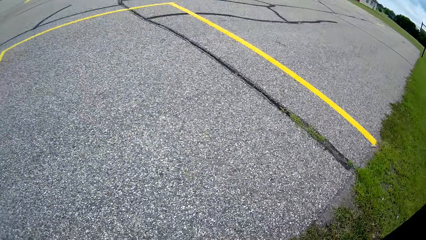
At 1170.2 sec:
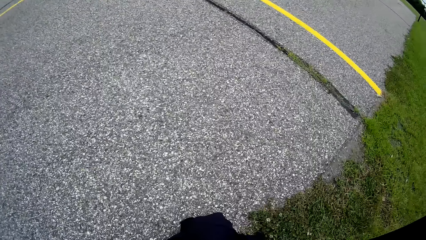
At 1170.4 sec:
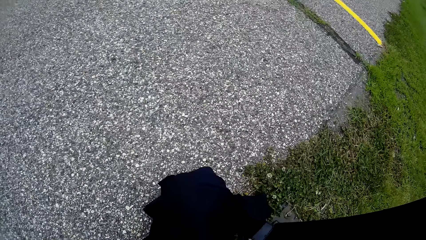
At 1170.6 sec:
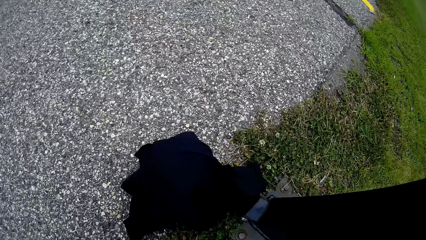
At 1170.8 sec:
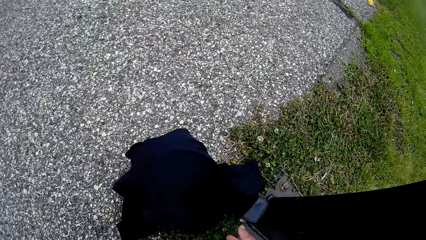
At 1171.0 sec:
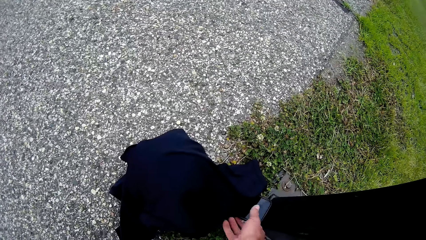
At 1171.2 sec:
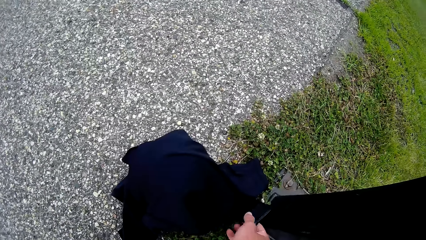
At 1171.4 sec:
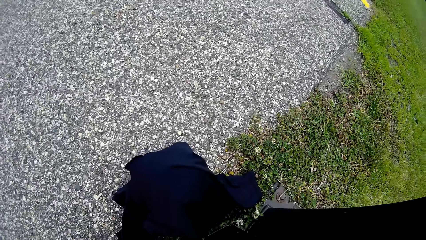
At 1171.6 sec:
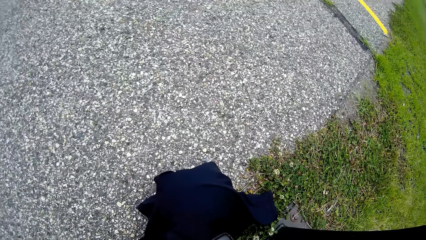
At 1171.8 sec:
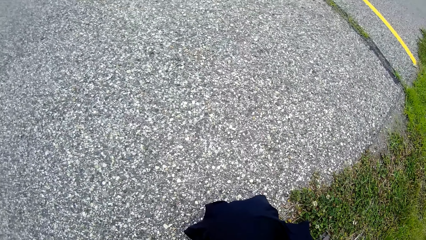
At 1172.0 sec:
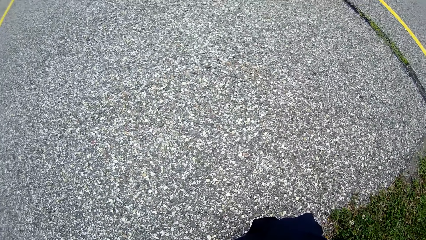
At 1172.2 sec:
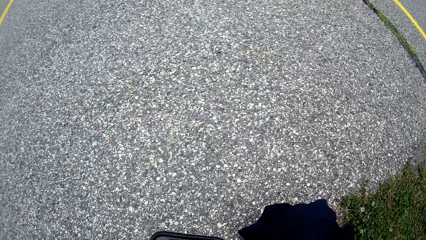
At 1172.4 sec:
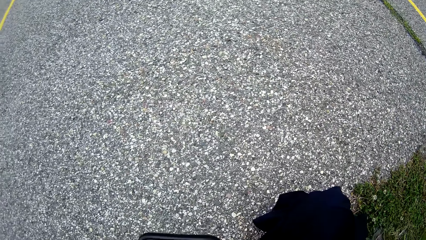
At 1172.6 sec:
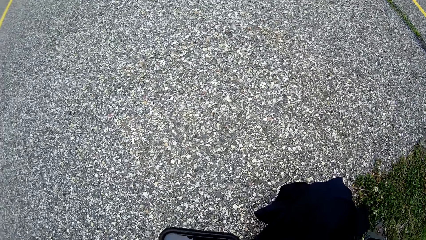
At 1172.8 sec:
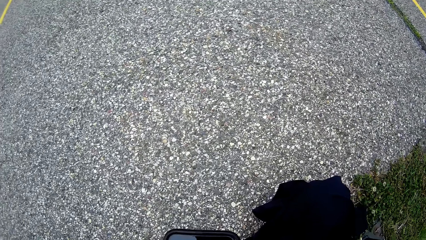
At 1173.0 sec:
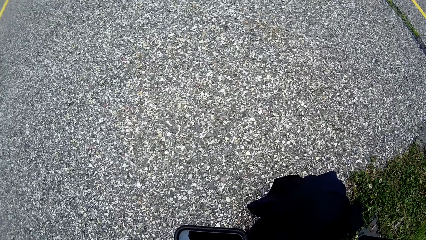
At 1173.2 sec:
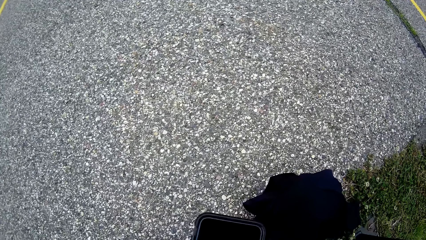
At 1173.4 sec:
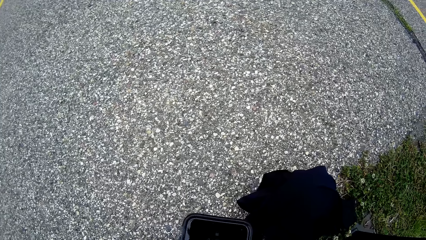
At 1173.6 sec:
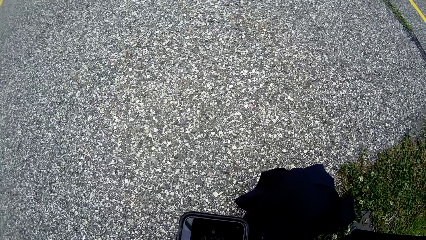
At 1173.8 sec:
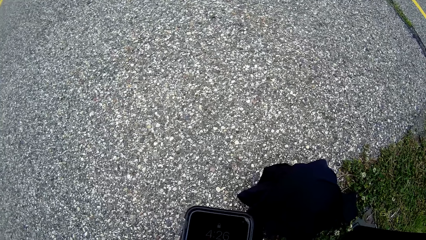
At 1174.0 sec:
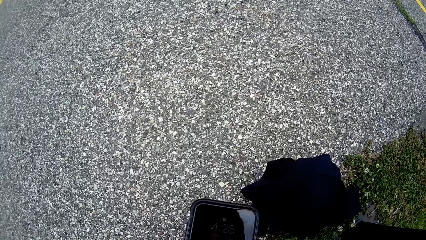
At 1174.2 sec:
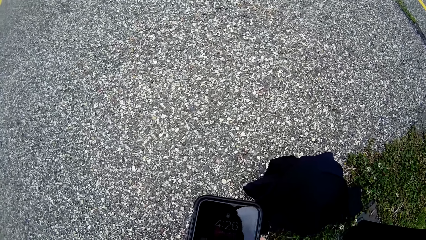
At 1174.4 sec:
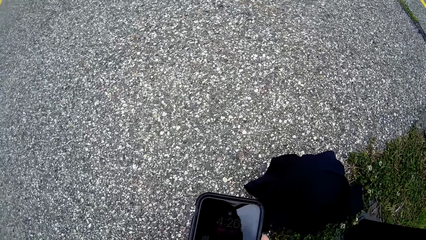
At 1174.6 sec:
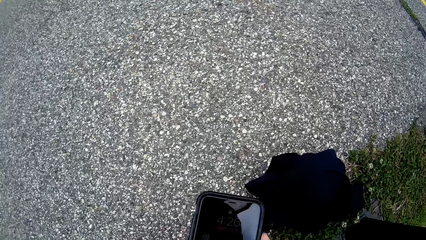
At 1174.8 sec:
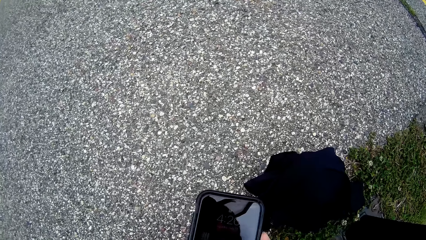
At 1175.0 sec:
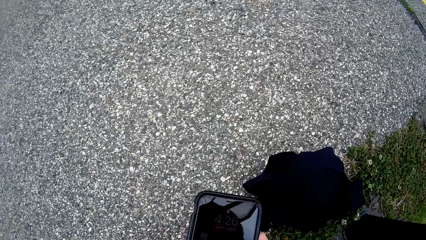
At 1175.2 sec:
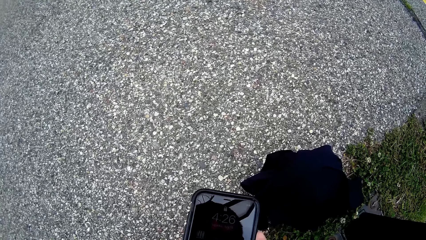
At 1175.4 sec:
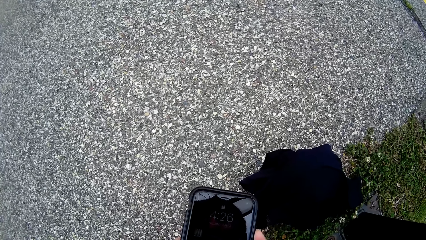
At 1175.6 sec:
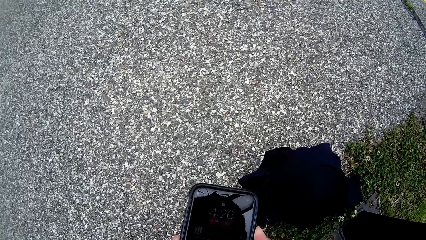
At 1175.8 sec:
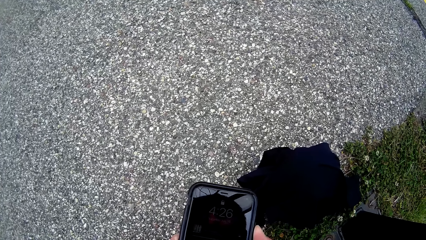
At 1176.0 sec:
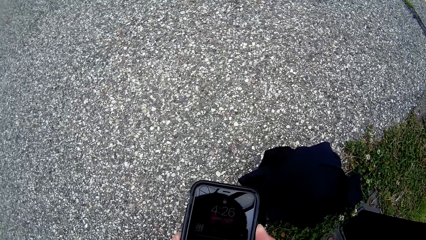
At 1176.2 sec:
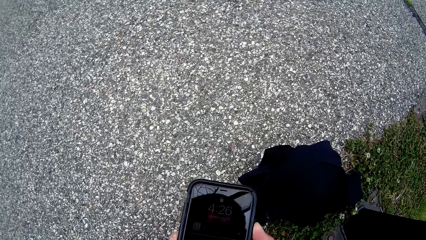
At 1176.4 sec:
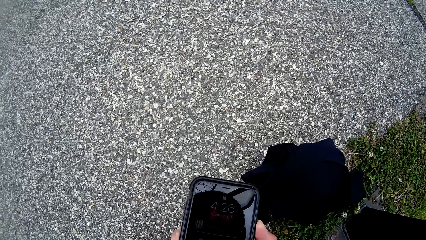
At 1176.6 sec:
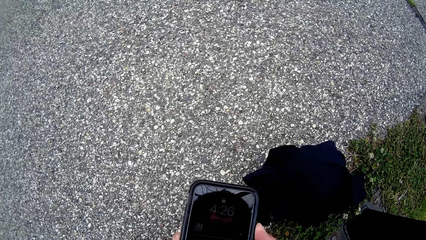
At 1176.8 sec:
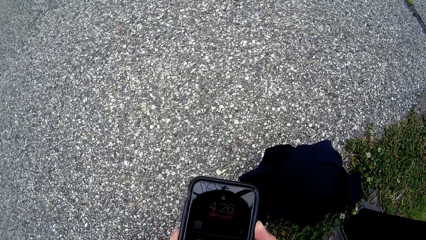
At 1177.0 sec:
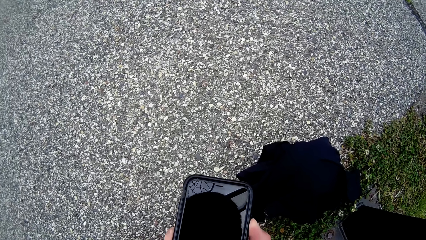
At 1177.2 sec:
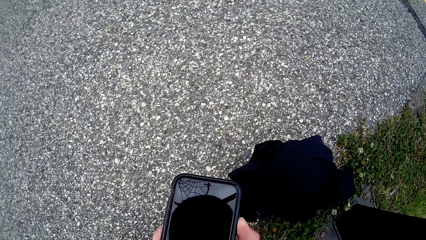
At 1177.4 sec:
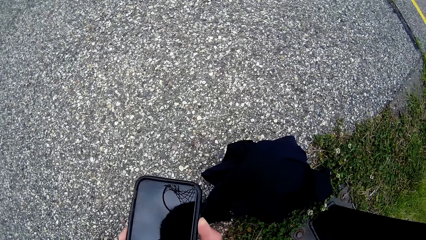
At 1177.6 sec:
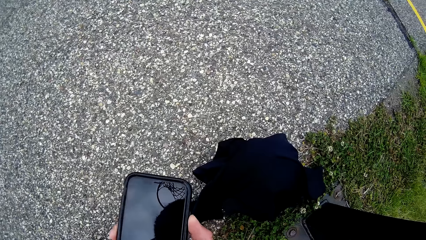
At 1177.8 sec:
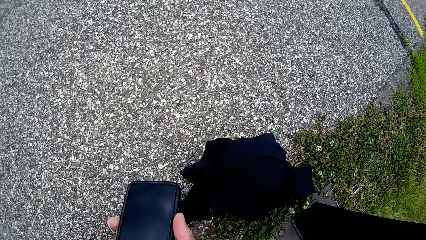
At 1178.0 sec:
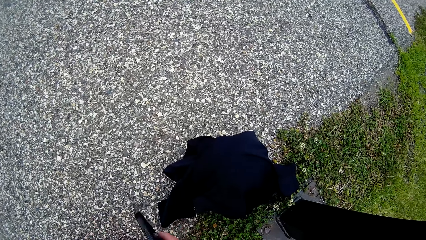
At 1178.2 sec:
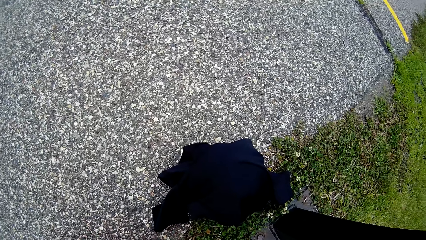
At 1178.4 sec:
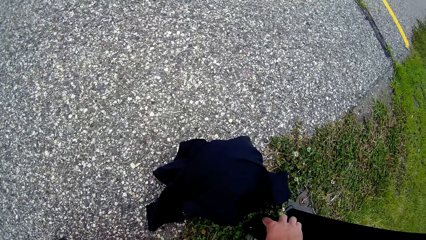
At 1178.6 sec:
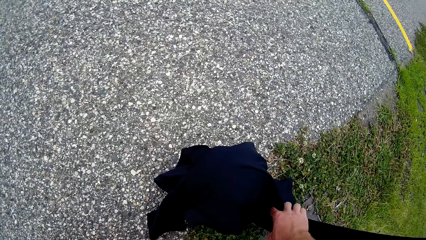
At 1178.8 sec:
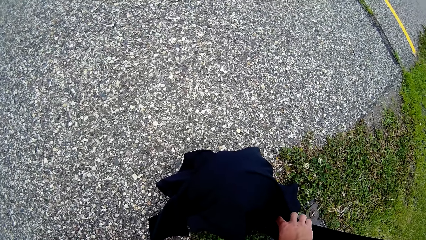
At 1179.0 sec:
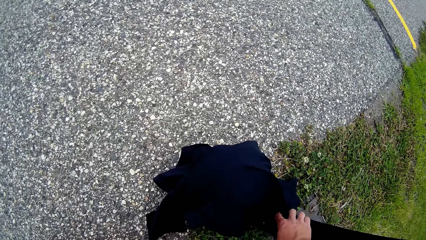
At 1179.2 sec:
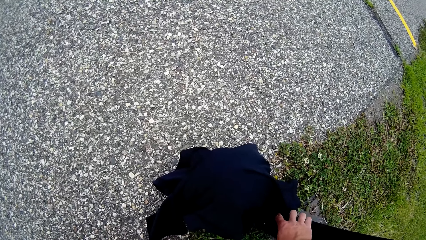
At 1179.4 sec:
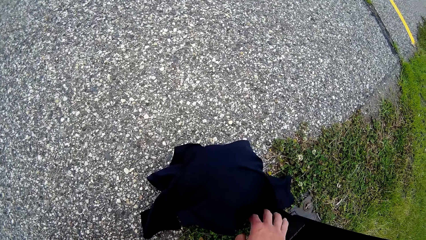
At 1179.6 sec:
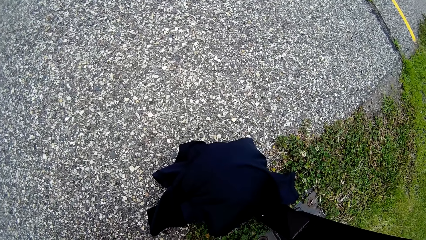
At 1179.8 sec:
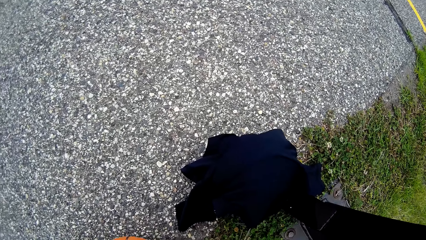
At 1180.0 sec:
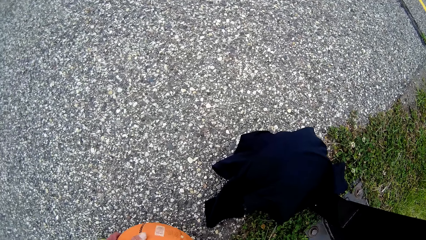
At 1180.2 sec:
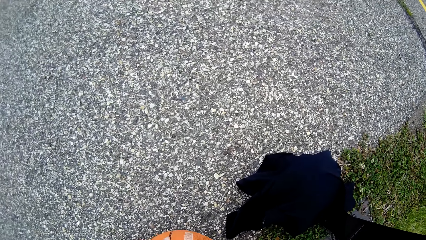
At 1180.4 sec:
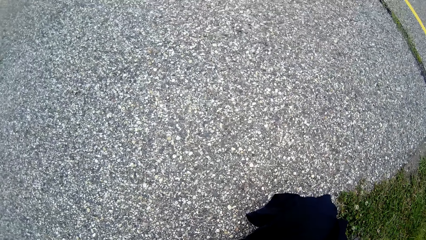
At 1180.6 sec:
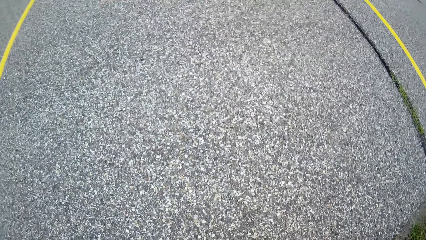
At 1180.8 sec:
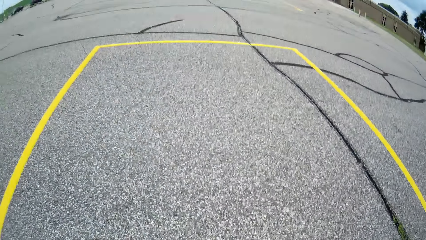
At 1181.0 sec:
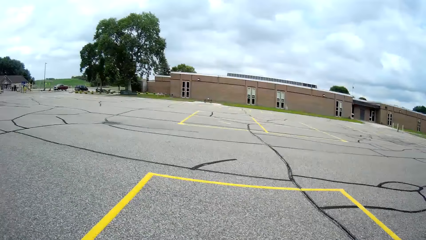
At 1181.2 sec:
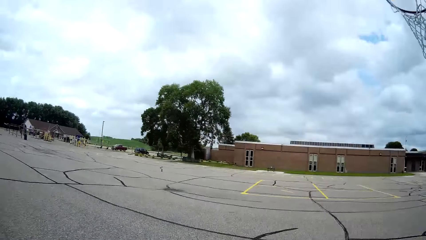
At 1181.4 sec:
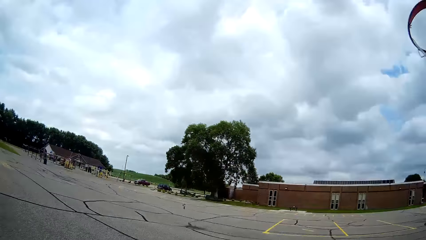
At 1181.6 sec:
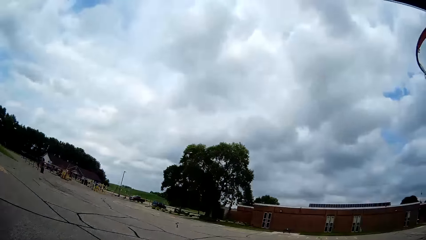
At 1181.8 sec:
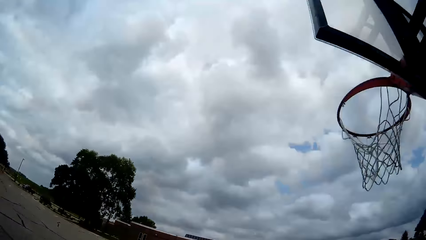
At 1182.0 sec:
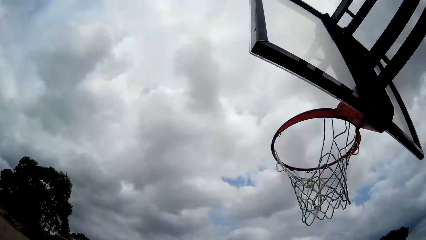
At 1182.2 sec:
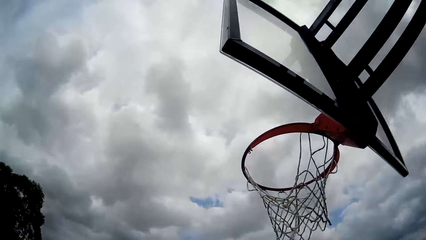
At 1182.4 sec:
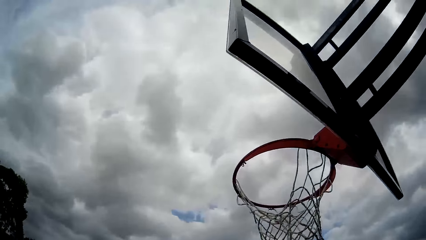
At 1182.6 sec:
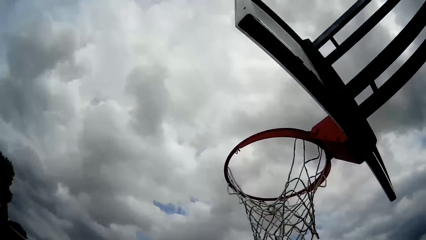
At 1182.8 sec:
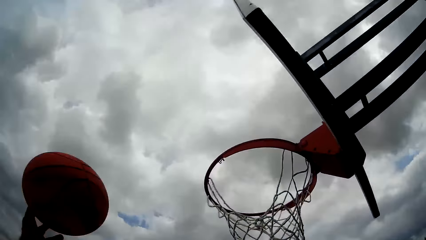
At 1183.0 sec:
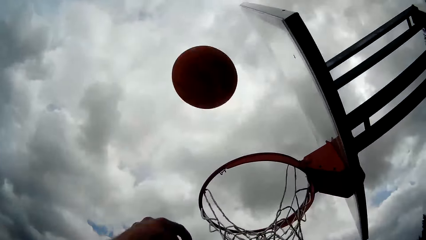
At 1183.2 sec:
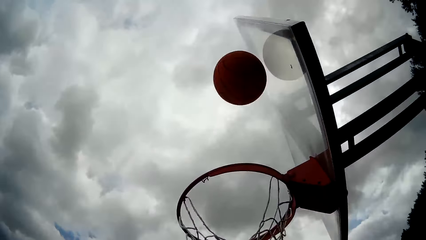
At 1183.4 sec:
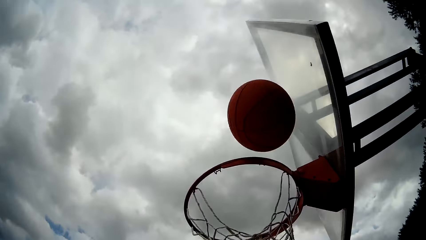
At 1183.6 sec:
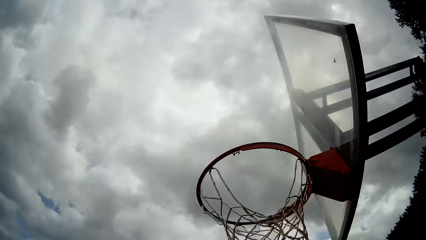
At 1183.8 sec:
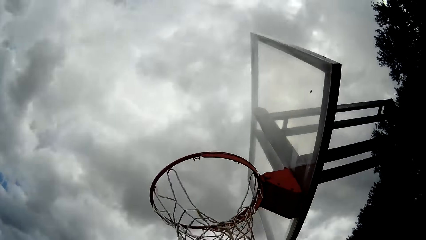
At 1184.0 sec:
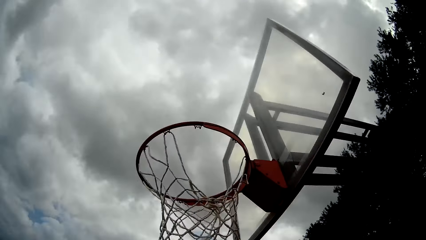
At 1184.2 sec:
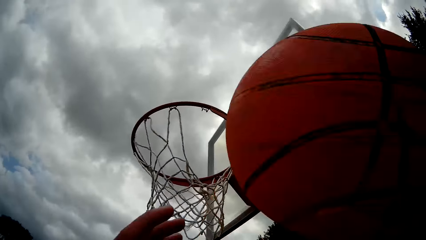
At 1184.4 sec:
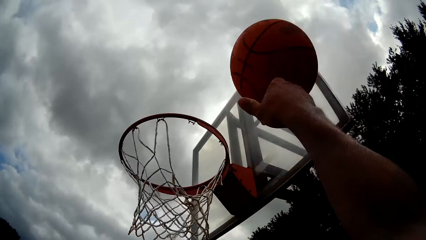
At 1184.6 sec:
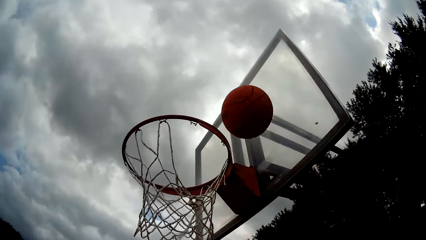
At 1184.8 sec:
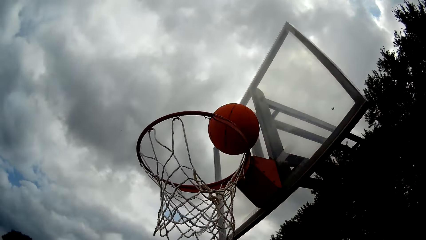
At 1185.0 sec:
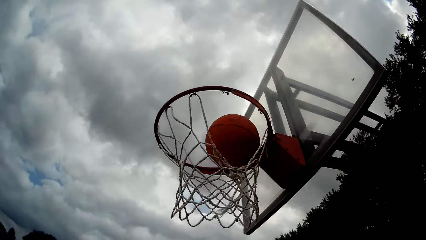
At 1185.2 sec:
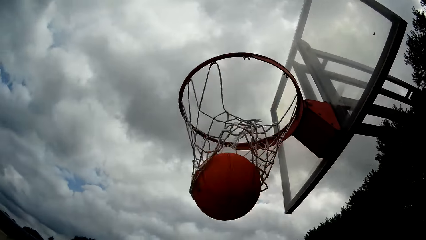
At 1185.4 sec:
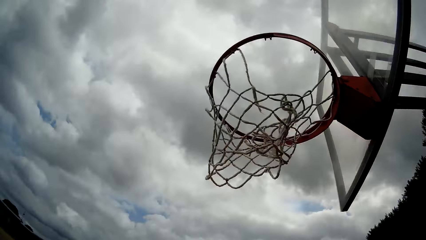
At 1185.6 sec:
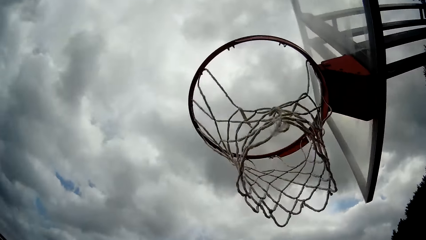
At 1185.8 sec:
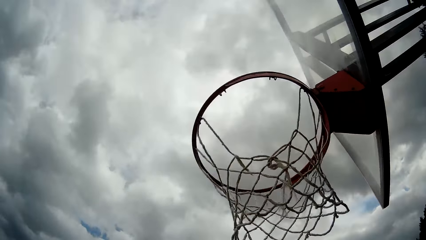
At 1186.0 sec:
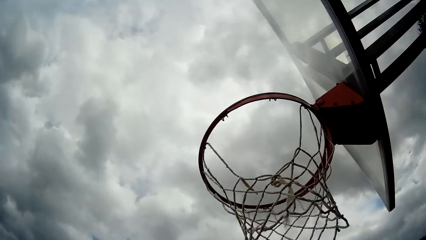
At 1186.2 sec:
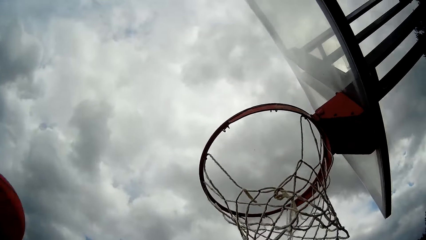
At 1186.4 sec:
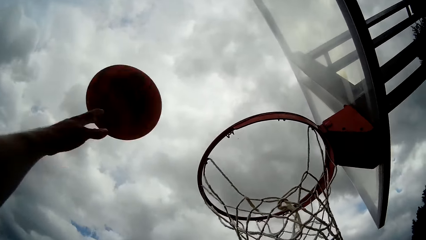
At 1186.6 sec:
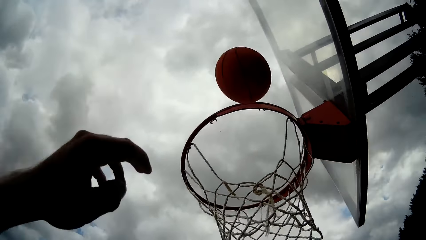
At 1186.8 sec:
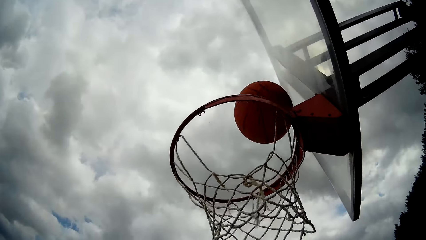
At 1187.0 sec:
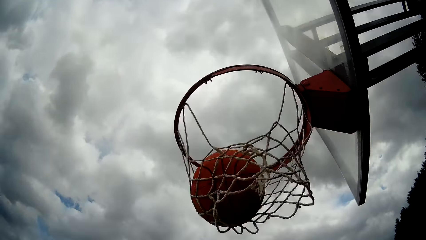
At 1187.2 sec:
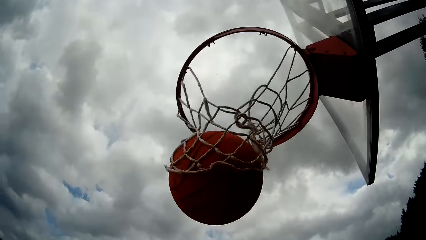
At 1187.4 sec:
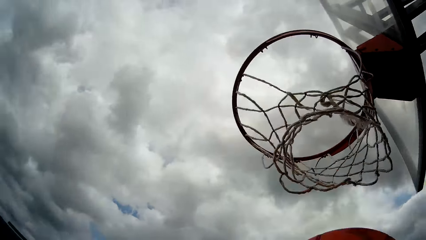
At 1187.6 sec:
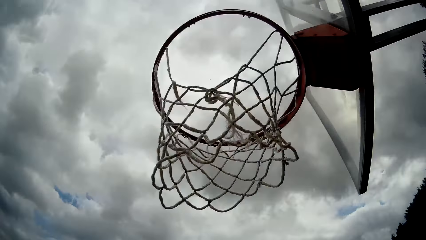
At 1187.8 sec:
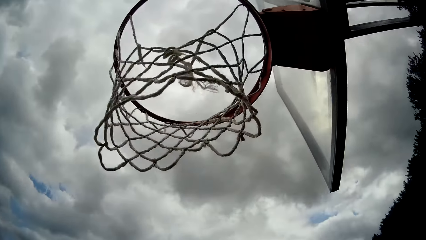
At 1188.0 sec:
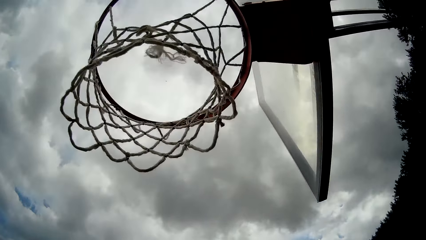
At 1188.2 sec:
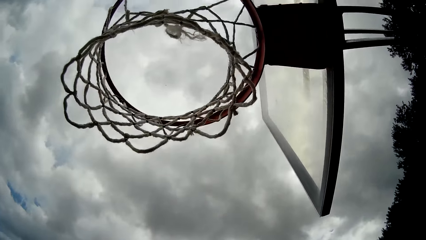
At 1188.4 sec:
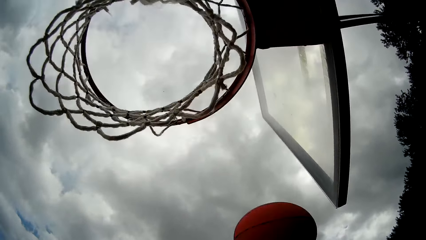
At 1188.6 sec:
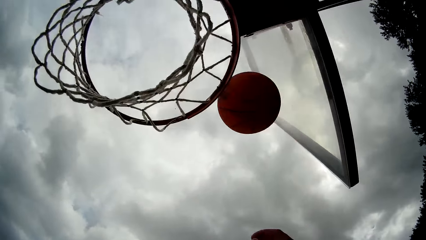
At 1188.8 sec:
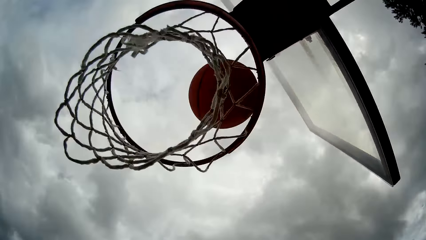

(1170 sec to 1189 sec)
The camera wearer picks up a phone from the ground. They scroll through the phone. They operate the phone. They place the phone on the ground beside the pole of the basketball net. They look around the basketball court. They throw the basketball towards the basketball net. They catch the basketball. They throw the basketball into the basketball net. They catch the basketball. They throw the basketball into the basketball net. They catch the basketball.
